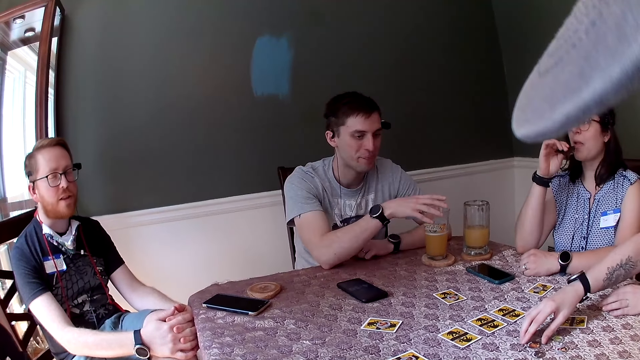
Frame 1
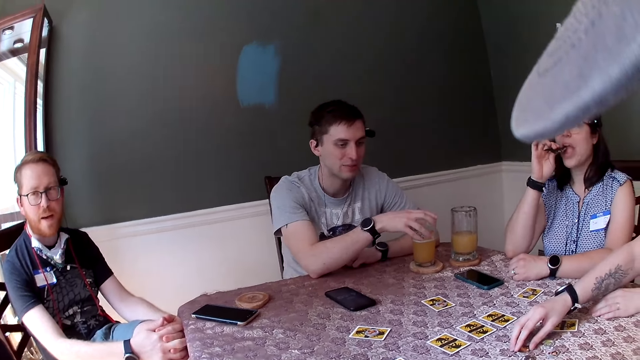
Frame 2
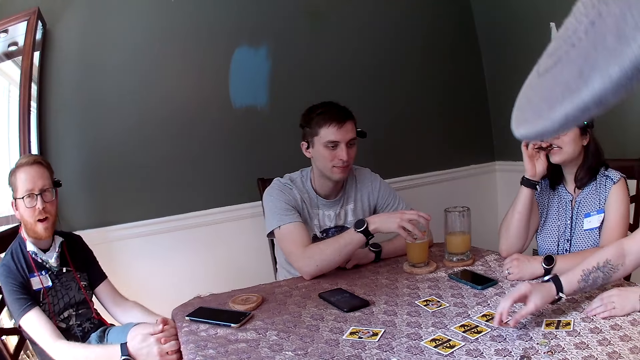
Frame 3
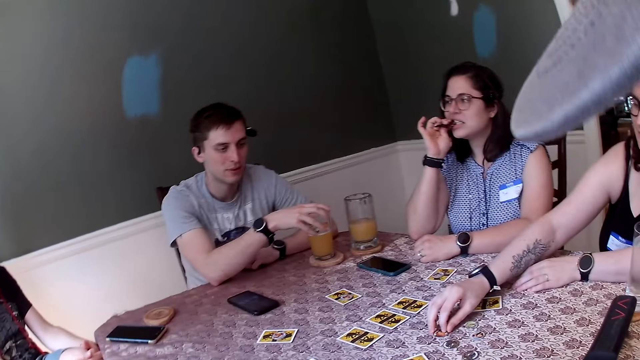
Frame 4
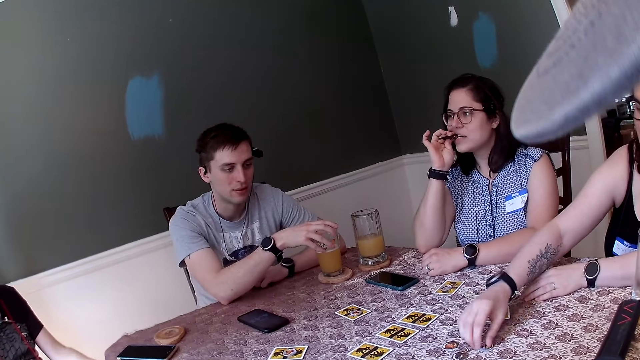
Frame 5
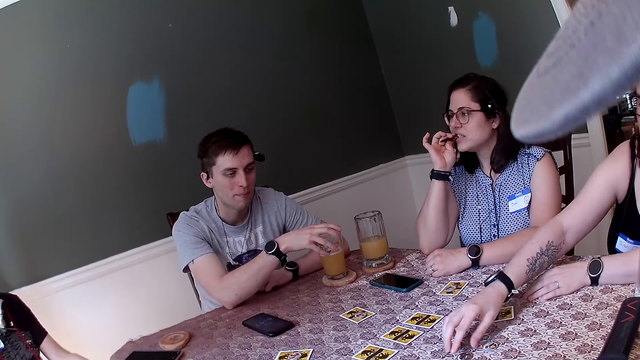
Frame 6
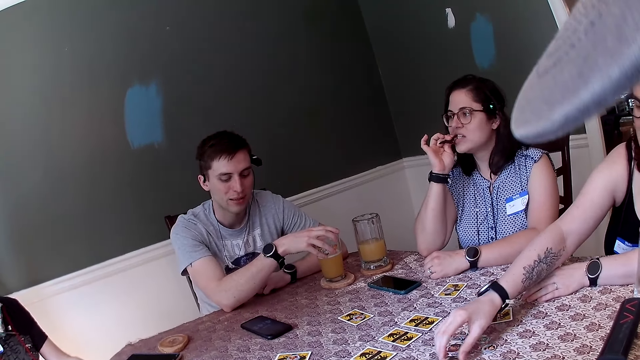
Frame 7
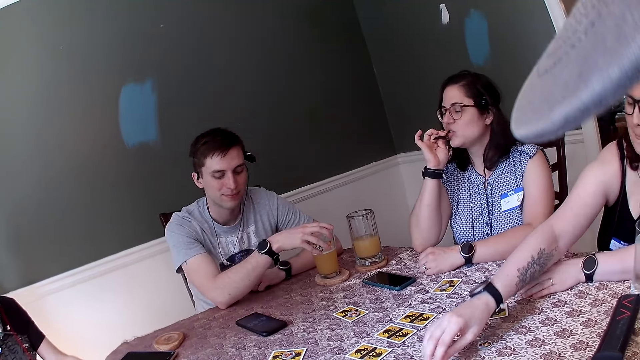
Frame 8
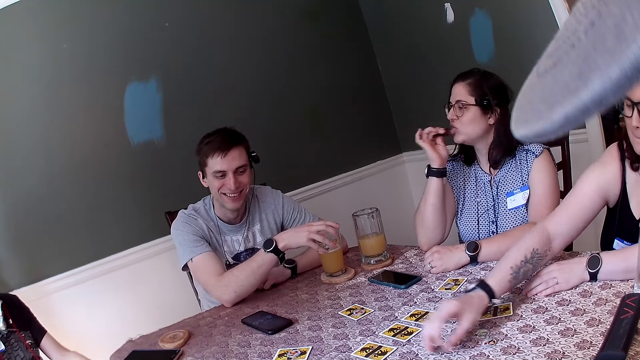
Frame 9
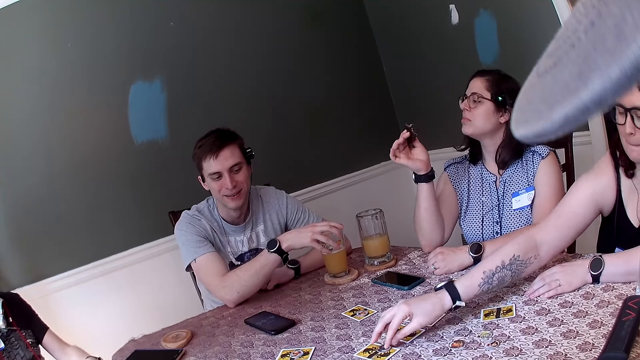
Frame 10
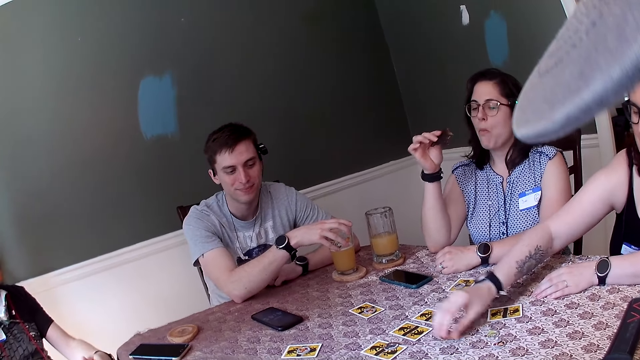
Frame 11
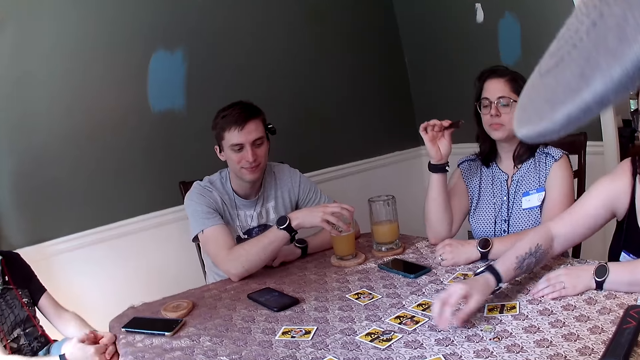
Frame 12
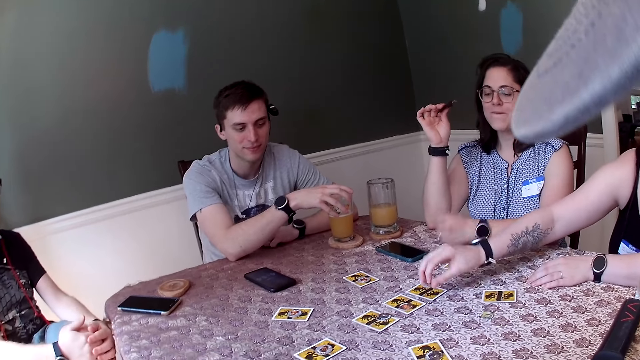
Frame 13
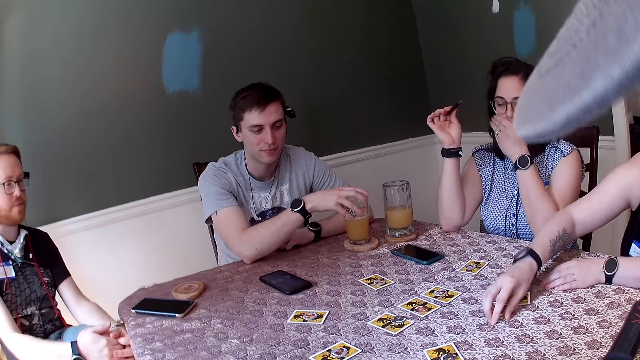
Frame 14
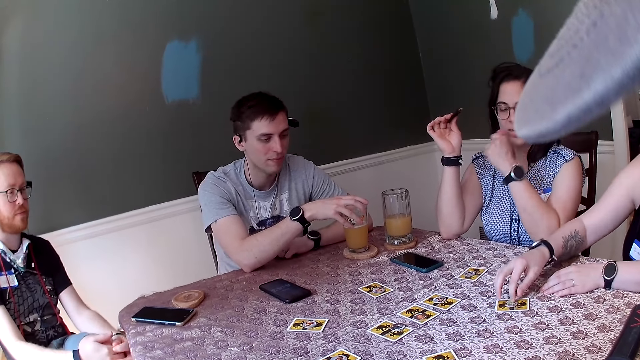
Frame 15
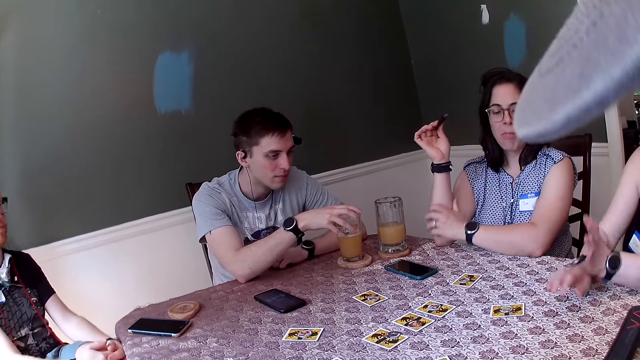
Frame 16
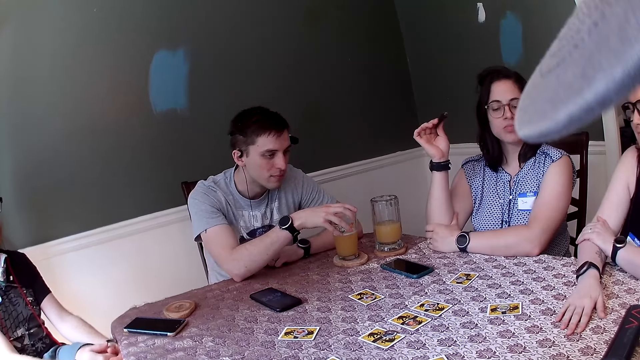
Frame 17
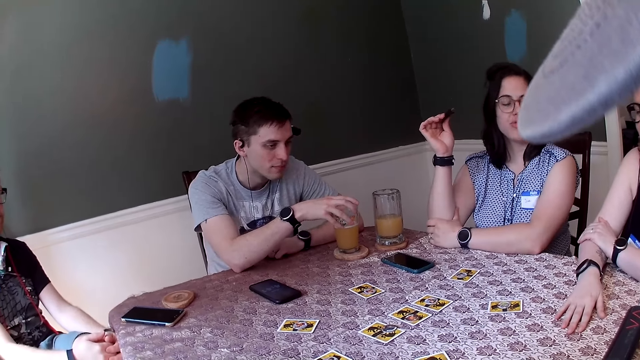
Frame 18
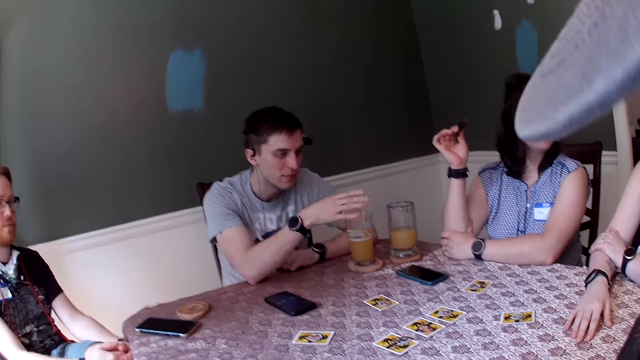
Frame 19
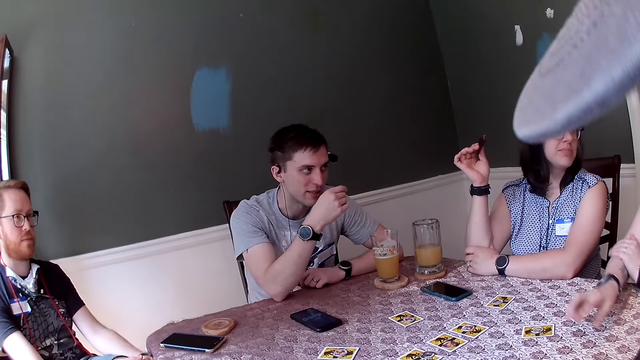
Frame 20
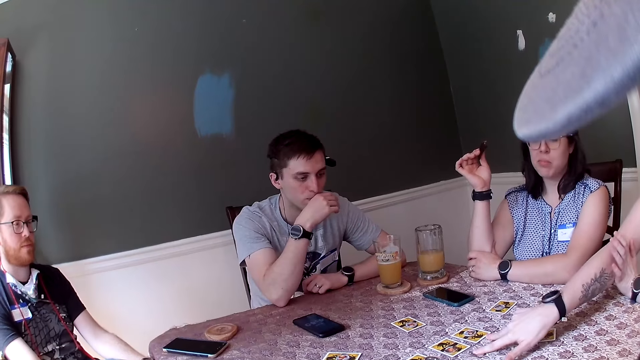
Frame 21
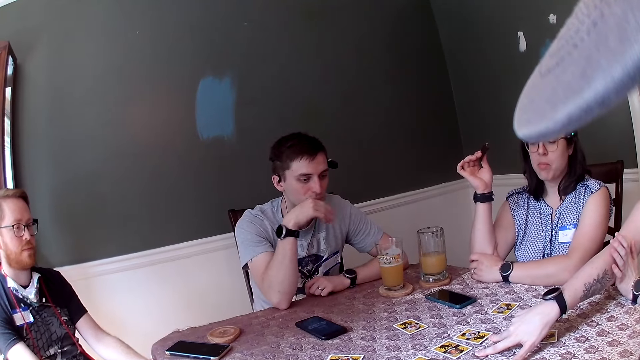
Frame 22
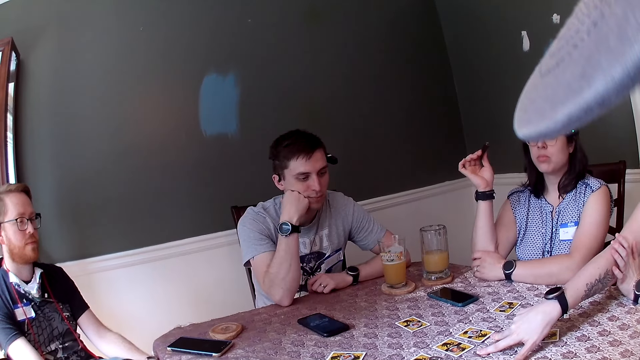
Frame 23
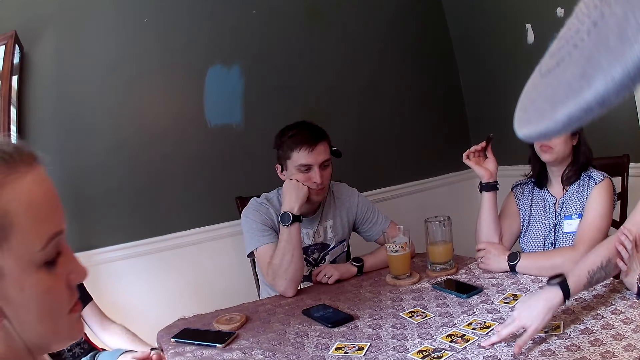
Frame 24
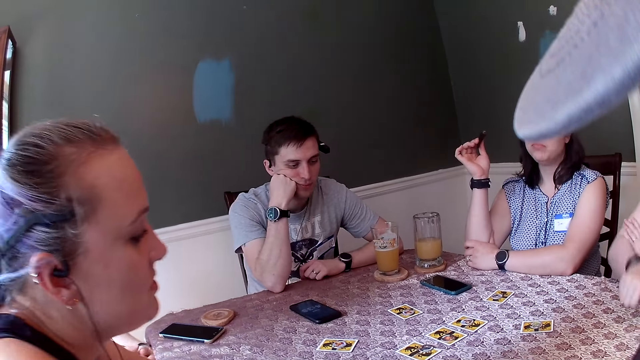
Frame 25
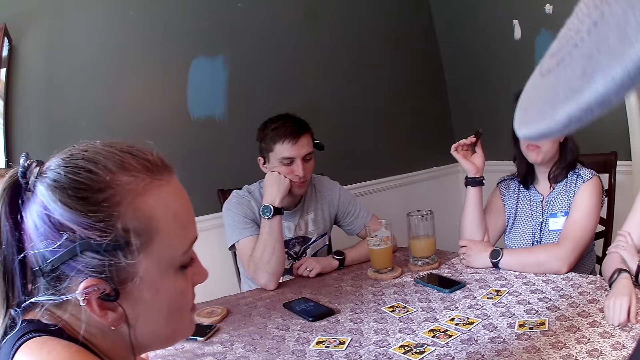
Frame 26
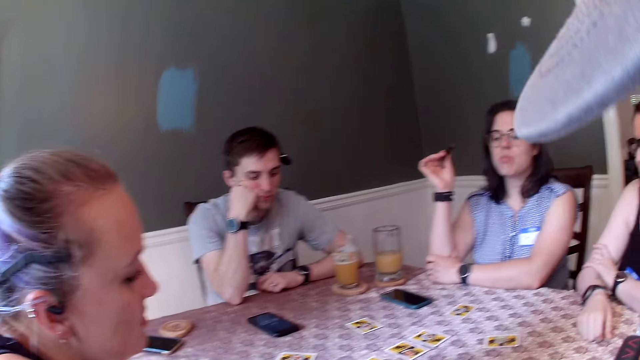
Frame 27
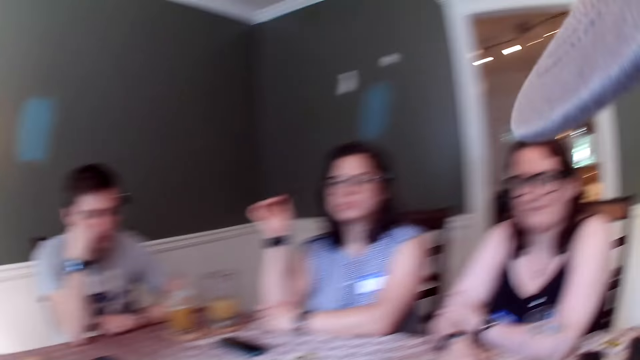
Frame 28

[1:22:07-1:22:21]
A woman picks a card from the table with her right hand. She moves a token on the table. She drops the card on the table with her right hand. Another woman eats a snack. The first woman moves a token on the table. She moves cards on the table with her right hand. The camera wearer converses with the women and the men. The first woman moves a token on the table. The camera wearer converses with the women and the men. The first woman points at the card. The camera wearer converses with the women and the men.

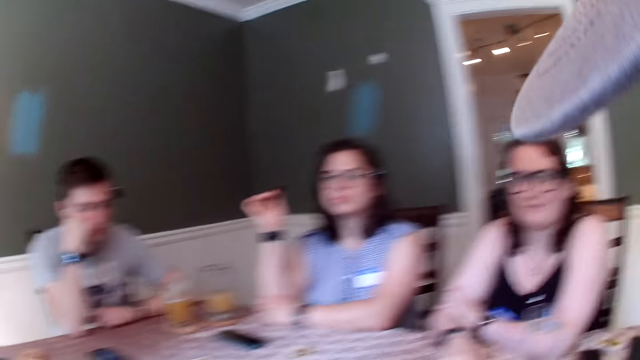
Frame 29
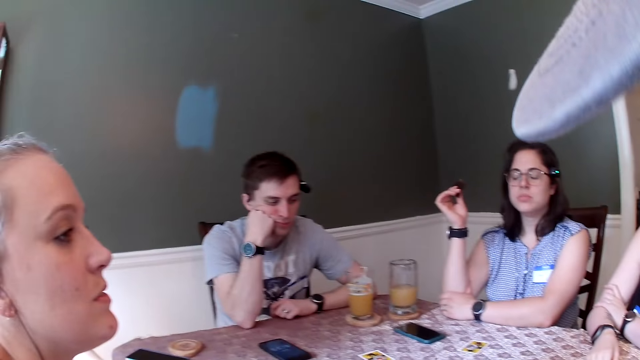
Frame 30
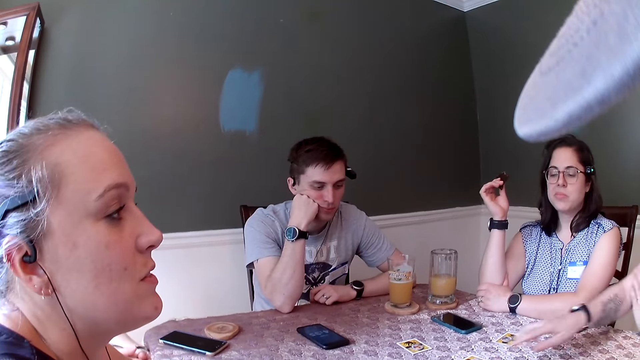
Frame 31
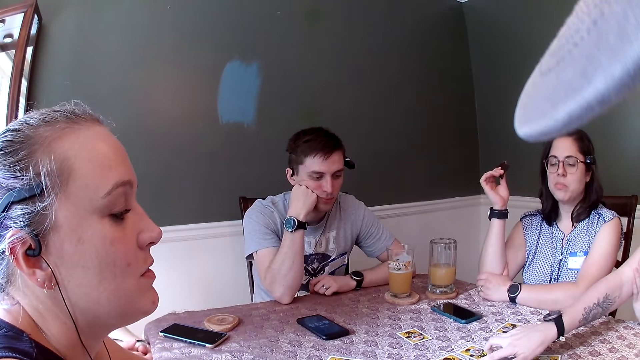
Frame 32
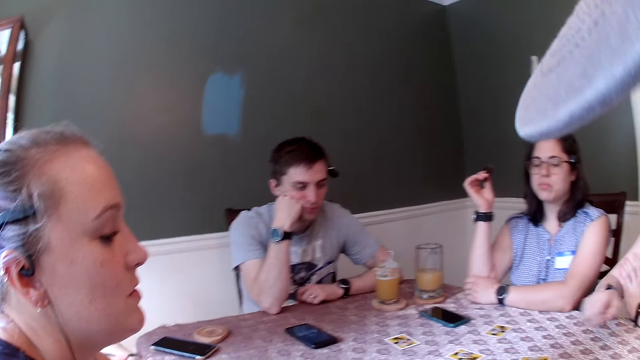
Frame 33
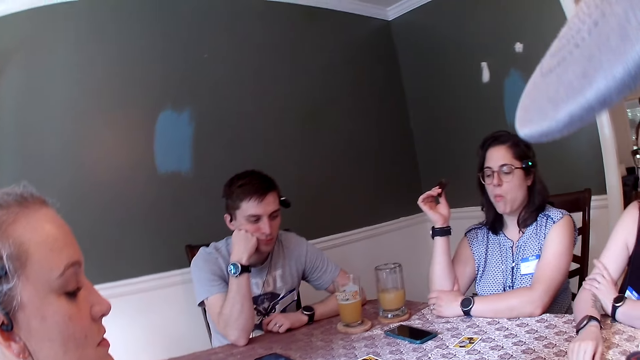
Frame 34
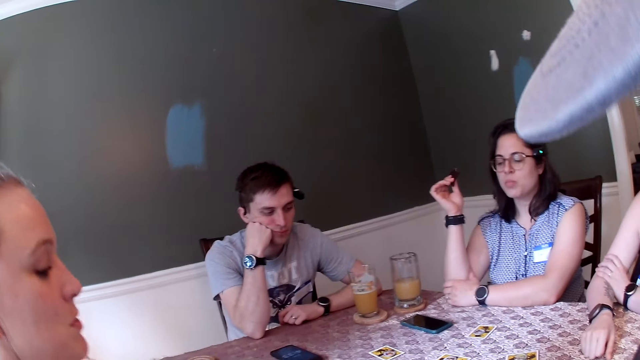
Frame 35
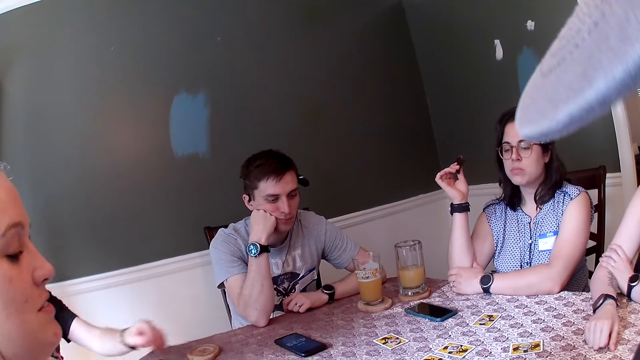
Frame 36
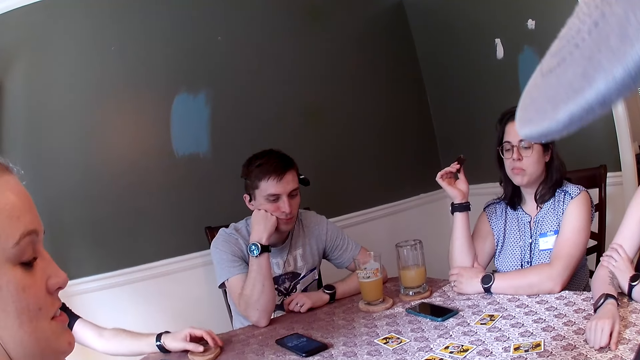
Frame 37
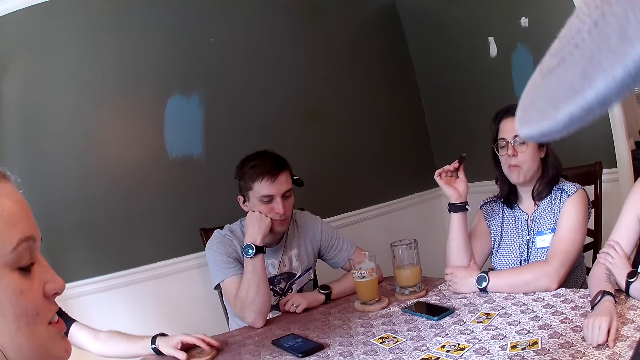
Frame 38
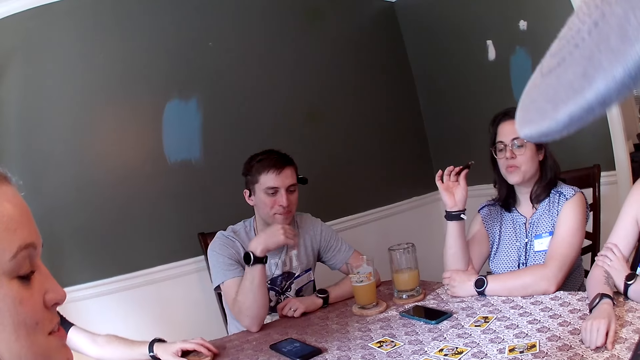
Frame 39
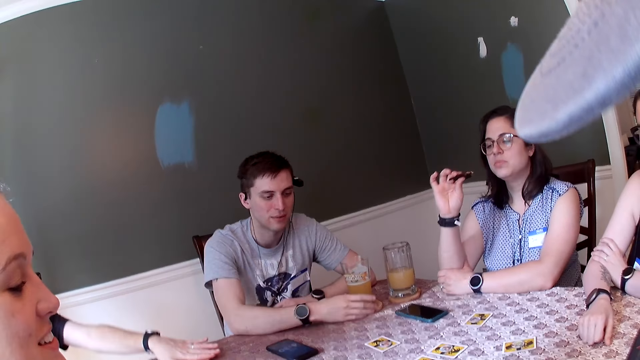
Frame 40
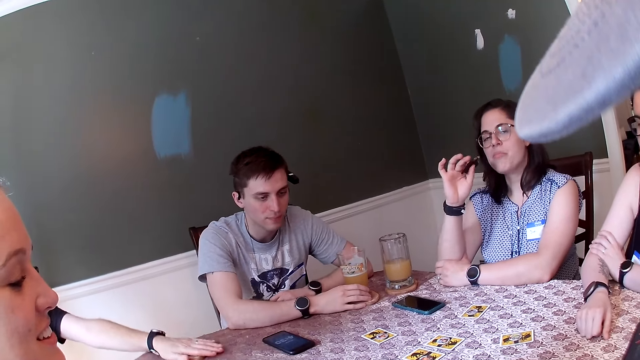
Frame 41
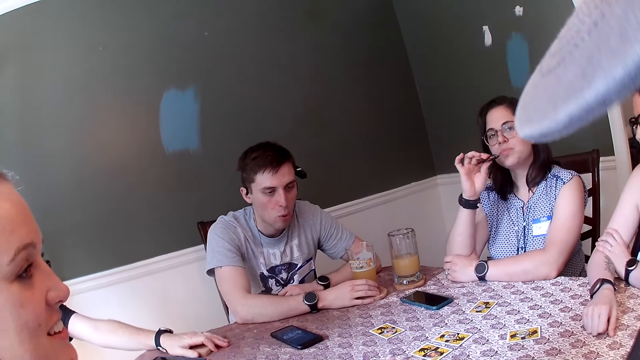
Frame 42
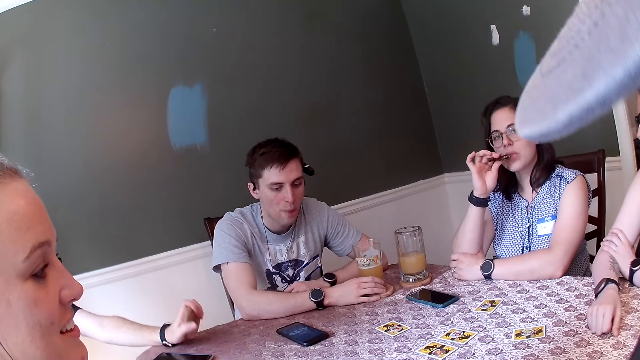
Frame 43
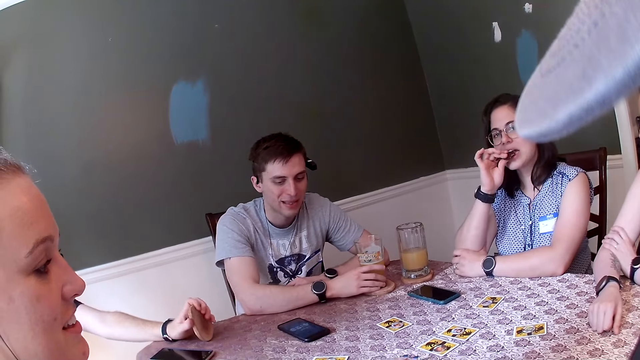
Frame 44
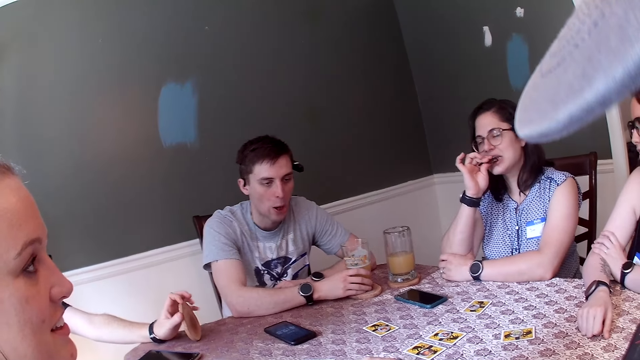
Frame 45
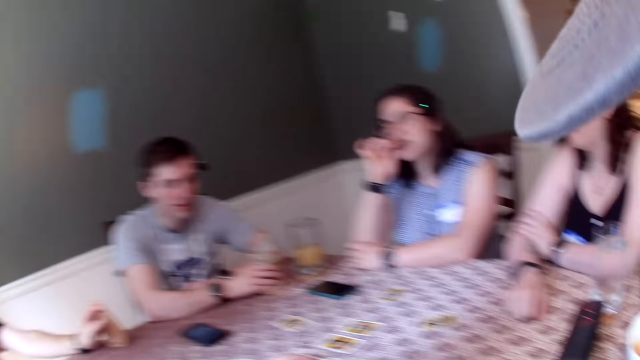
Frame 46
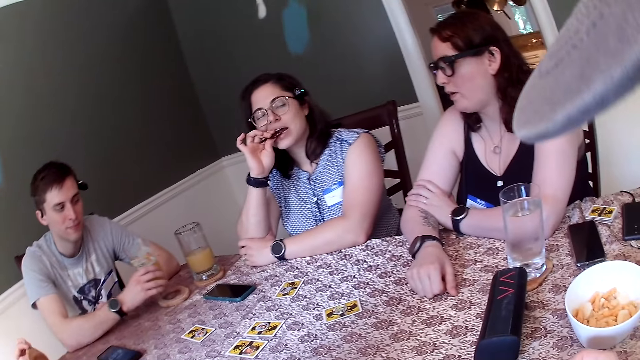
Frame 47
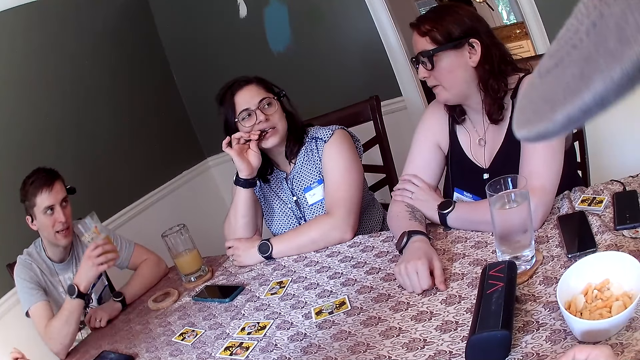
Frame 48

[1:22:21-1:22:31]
A woman touches cards on the table with her right hand. A man moves a plate on the table with his left hand. He picks up a glass cup of juice from the table with his right hand.
